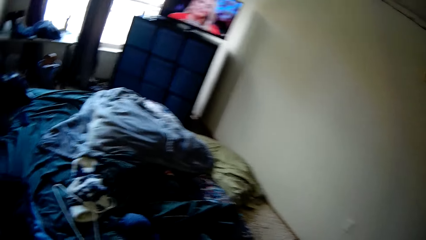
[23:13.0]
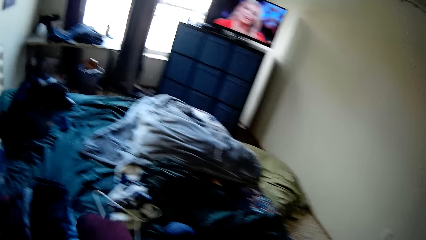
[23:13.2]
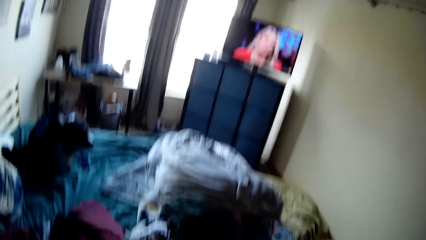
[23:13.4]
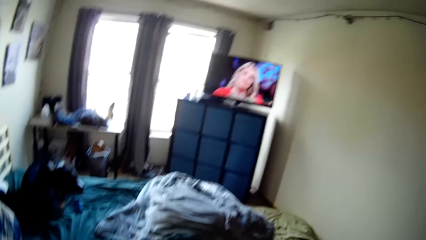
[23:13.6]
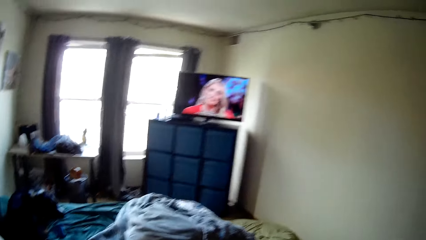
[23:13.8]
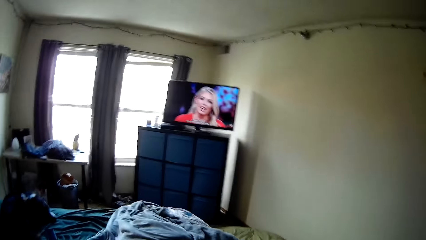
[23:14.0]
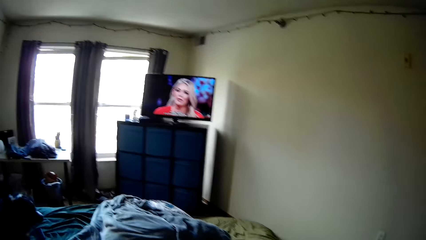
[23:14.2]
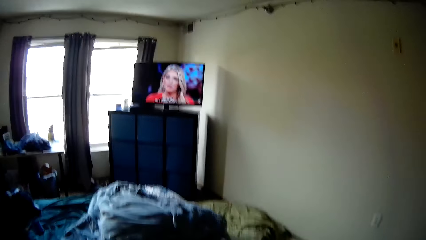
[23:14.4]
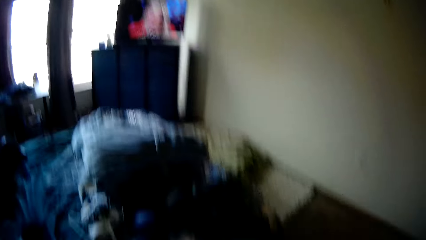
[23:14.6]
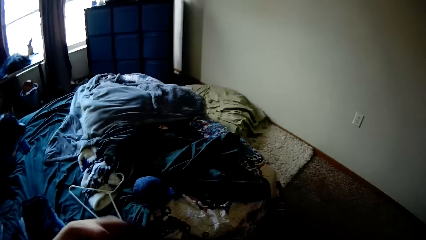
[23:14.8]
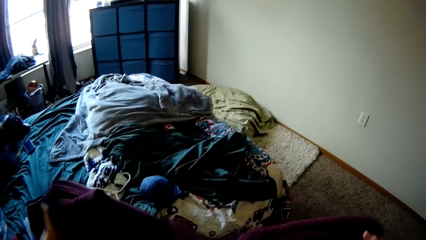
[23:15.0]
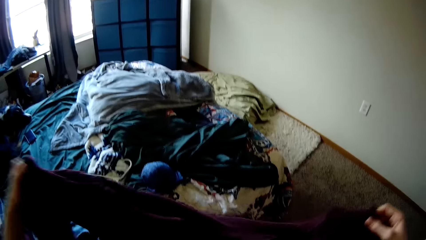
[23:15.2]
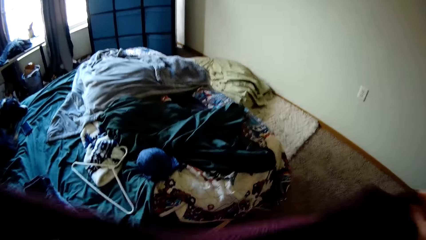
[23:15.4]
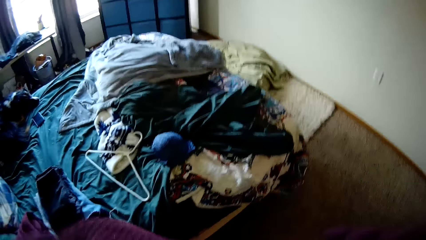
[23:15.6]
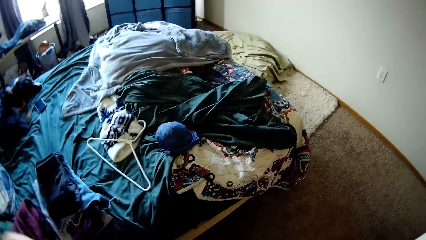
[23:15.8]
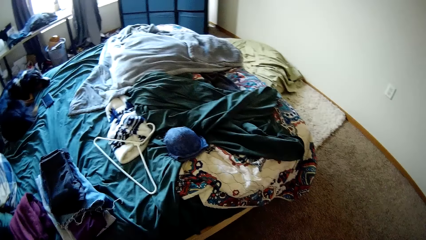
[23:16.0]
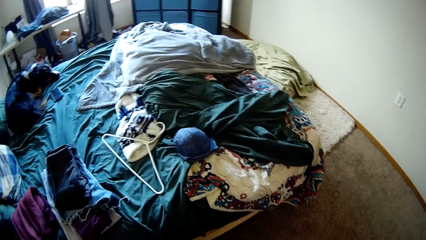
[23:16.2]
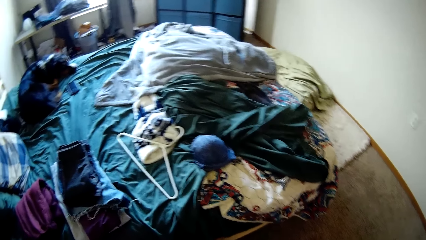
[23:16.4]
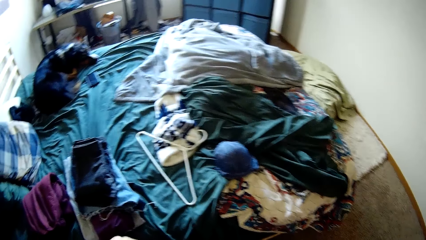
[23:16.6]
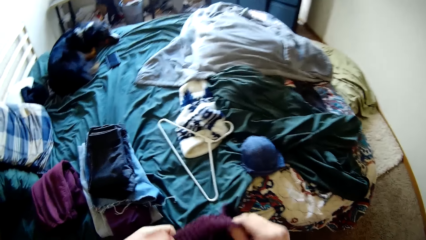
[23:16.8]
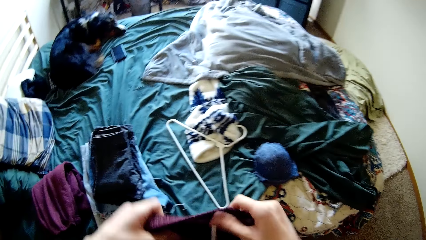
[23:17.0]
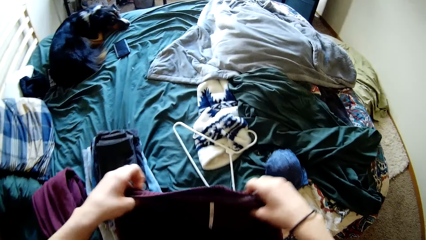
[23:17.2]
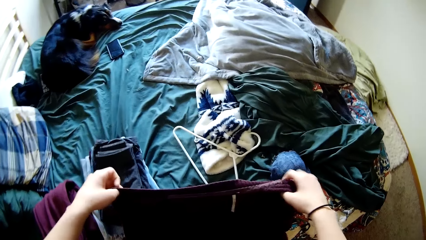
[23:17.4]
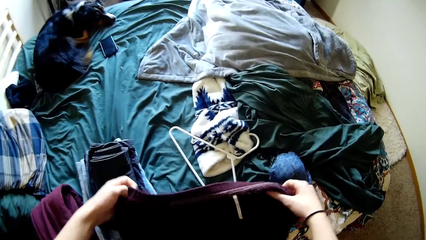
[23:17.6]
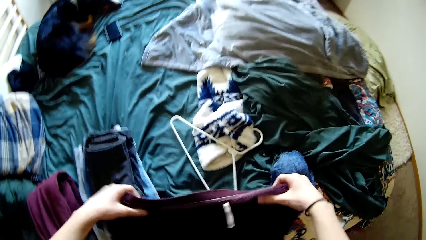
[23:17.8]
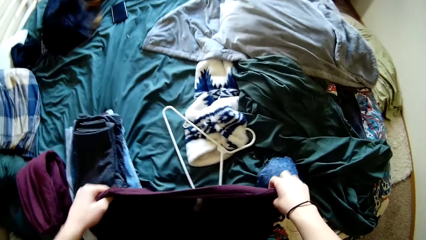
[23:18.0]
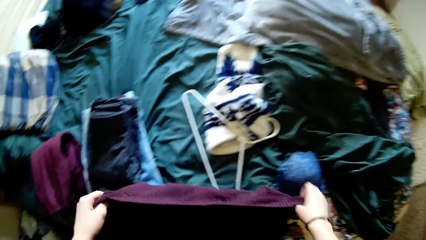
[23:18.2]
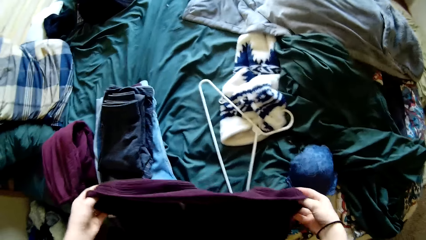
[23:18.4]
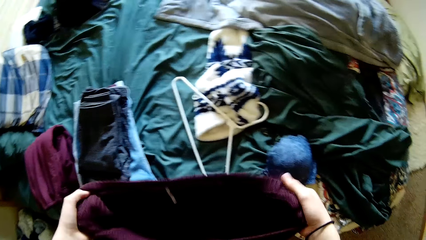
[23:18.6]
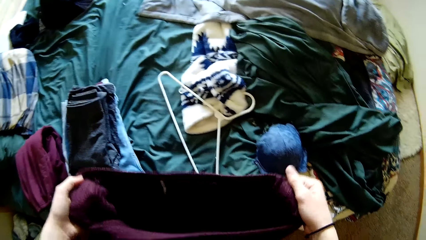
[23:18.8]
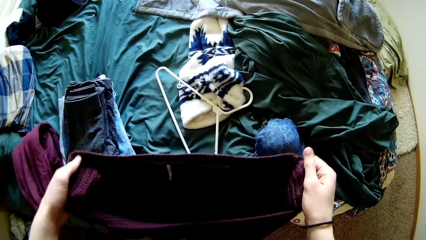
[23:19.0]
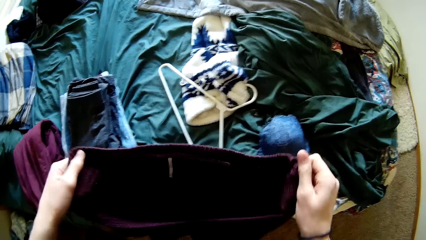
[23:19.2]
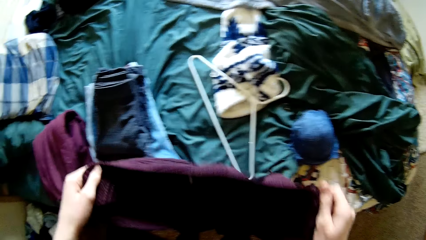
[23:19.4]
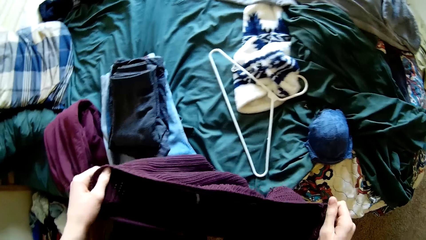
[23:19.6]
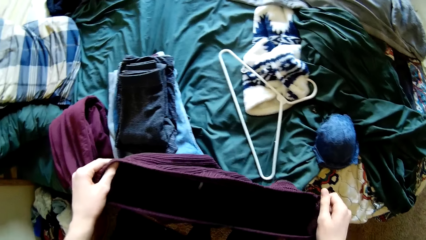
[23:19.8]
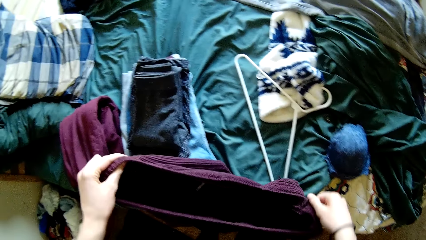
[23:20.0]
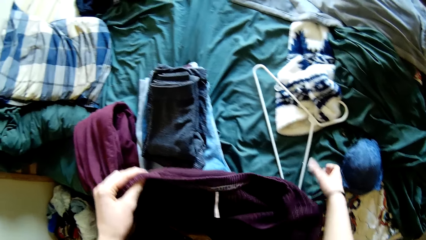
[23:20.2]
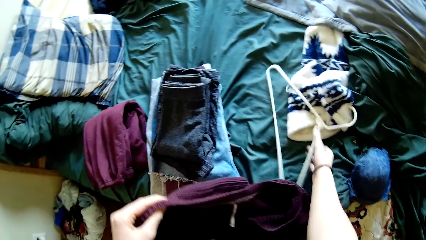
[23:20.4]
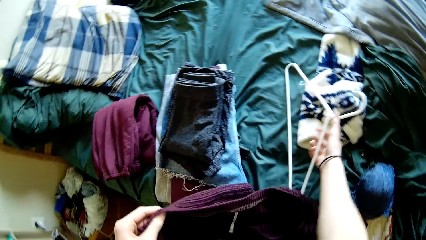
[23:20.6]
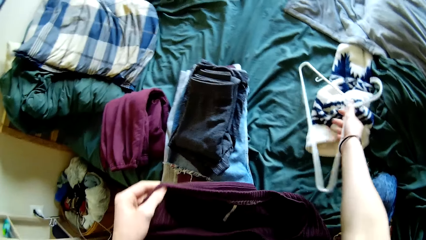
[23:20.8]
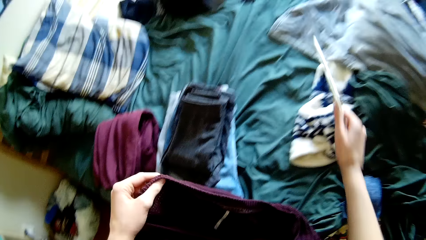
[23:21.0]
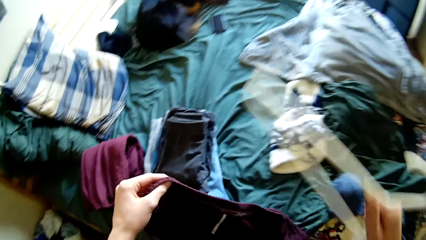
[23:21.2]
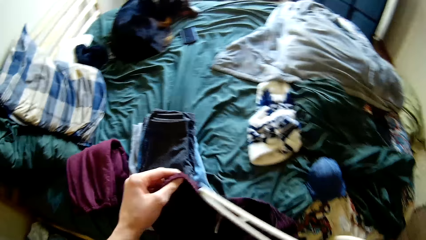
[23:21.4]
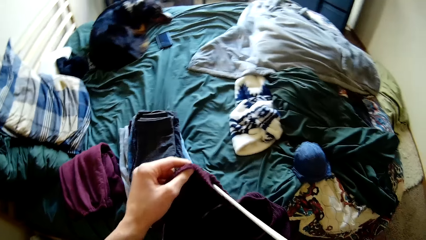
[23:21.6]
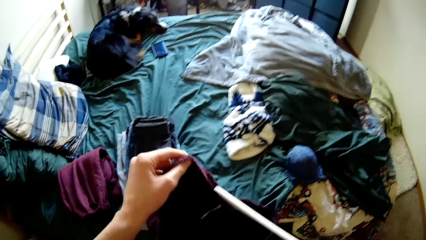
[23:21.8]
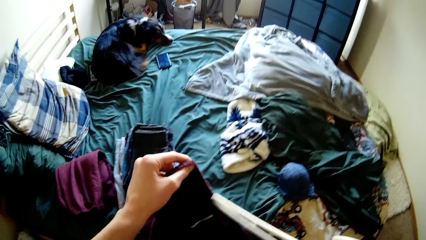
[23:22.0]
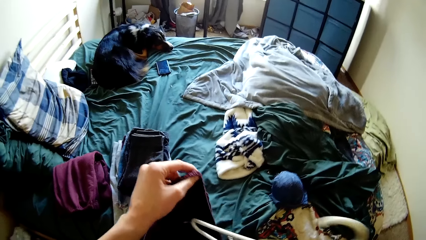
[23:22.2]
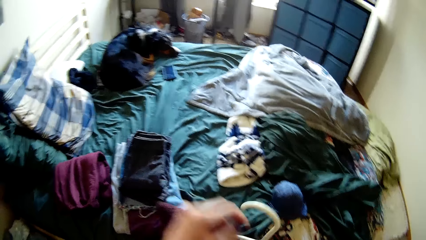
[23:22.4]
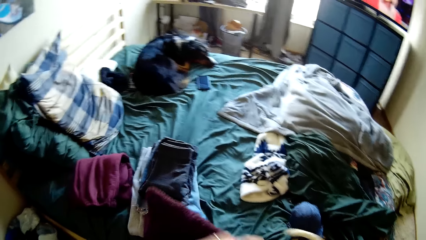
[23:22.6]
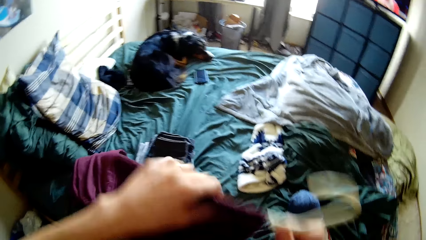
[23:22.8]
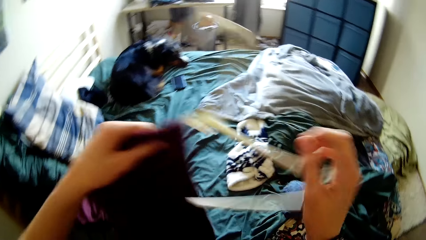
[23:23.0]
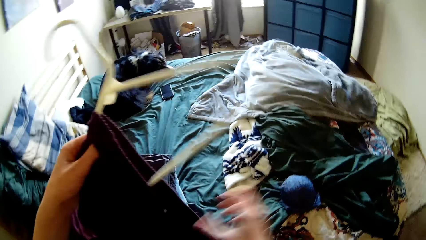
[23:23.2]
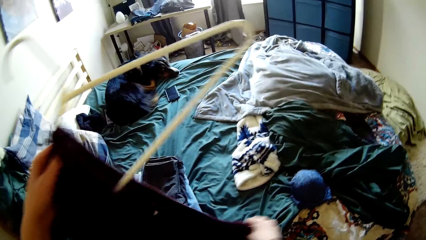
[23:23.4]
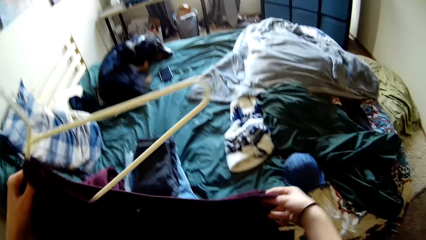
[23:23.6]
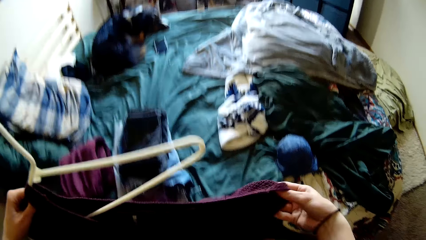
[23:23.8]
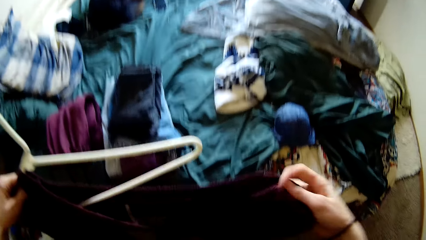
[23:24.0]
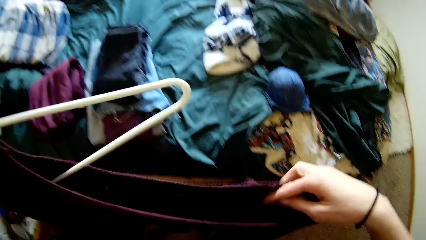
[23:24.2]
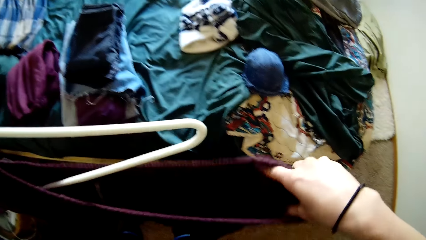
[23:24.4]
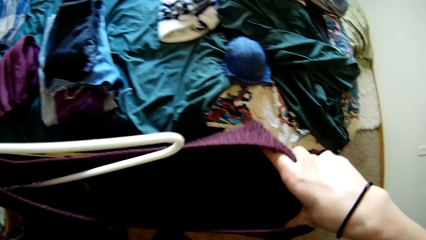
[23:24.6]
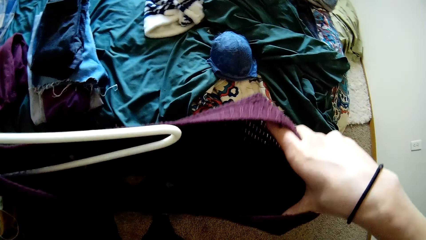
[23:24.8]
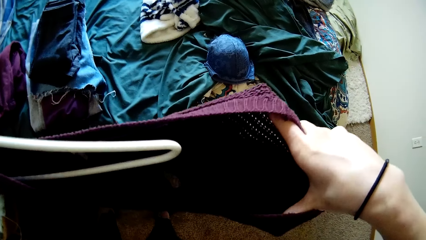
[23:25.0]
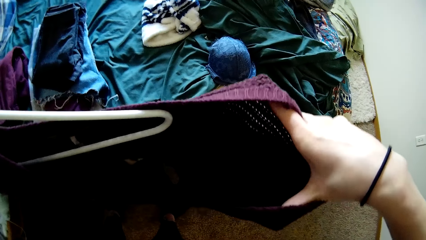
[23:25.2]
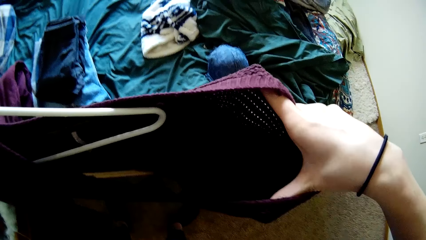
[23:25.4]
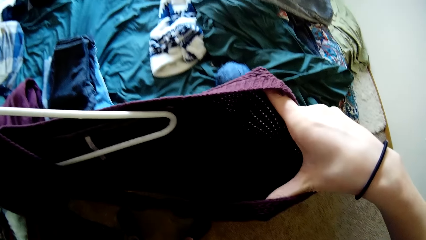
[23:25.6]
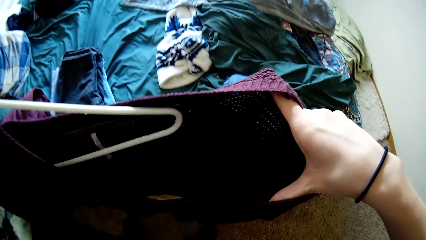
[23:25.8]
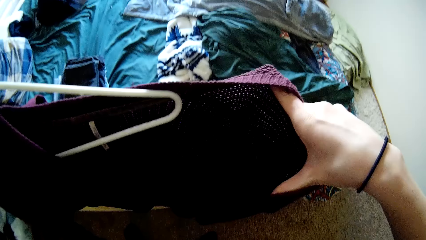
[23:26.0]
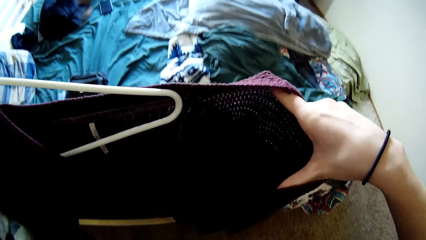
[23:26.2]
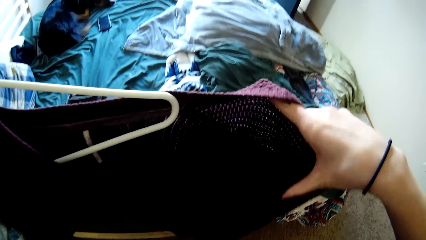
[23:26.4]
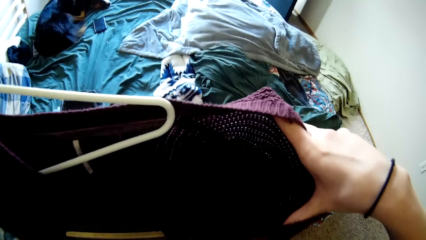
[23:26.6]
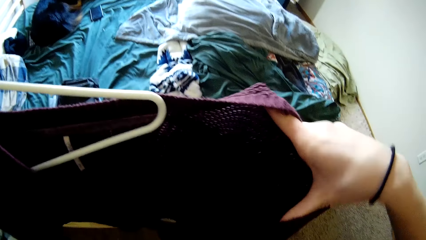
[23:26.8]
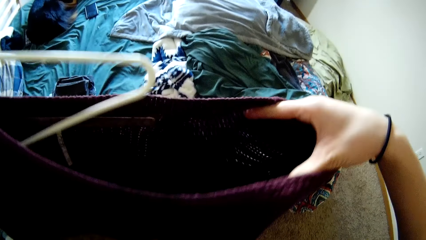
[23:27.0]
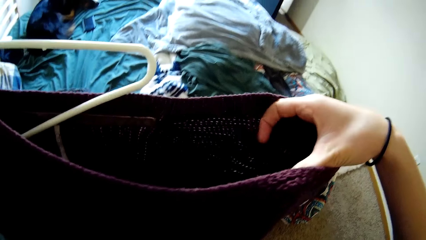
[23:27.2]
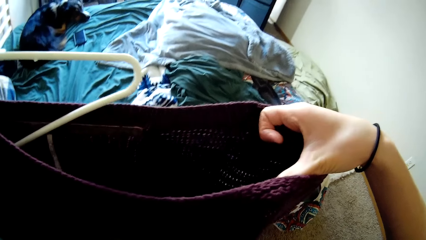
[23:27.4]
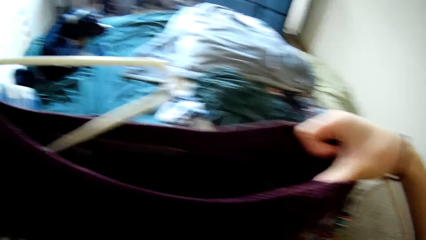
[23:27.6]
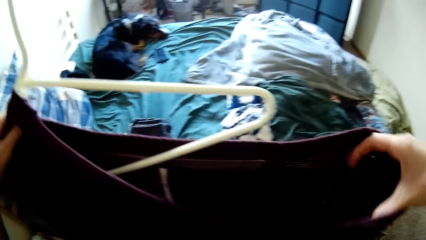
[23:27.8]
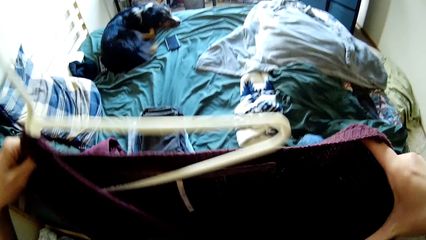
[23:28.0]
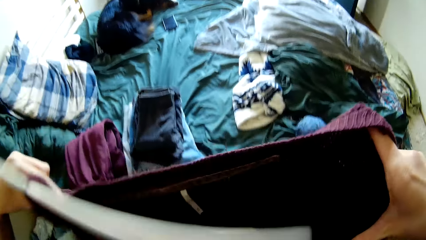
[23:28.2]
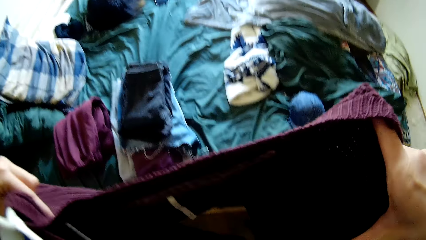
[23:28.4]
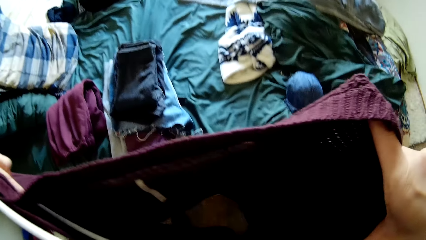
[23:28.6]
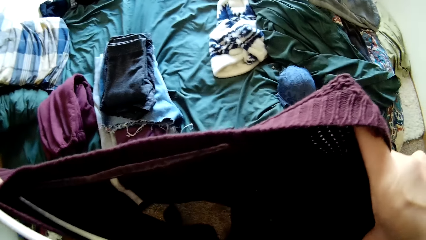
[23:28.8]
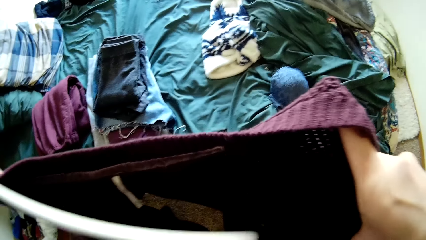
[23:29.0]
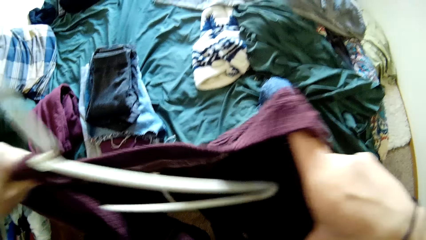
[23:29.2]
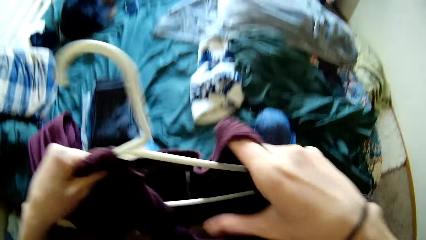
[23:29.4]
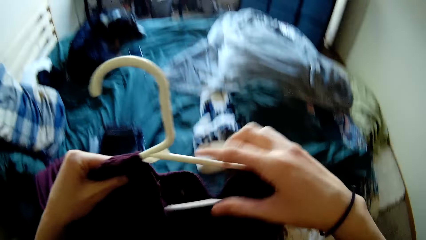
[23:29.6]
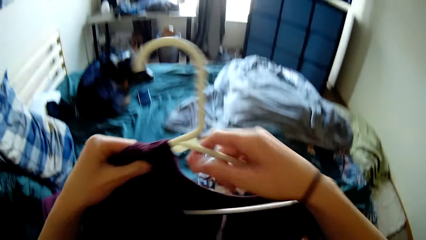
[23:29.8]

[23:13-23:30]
The camera wearer lifts the cloth up. They walk around. They hold the cloth. They walk around. They fix the cloth. They pick another hanger from the bed. They put the hanger on the cloth. They size the cloth's neck with the hanger's length. They stretch the cloth. They look at the cloth. They put the hanger on the cloth.
